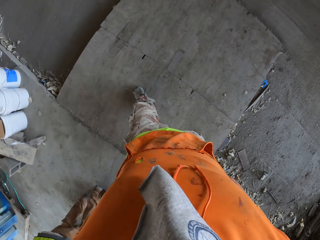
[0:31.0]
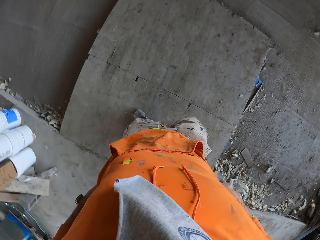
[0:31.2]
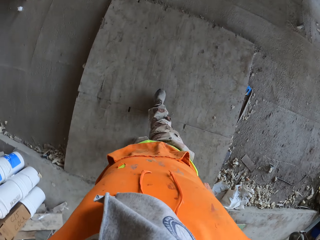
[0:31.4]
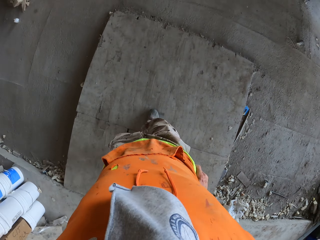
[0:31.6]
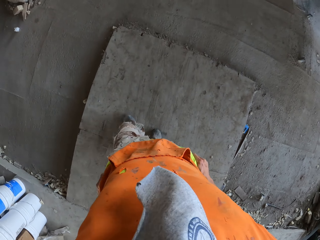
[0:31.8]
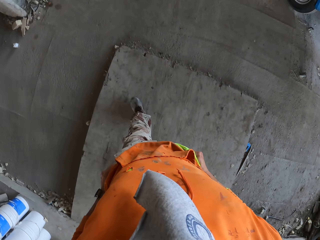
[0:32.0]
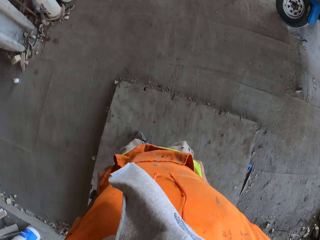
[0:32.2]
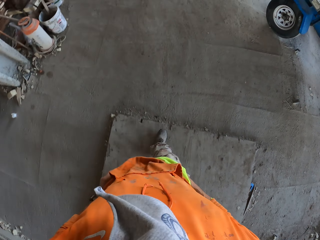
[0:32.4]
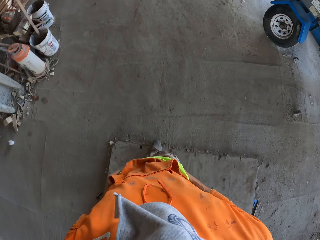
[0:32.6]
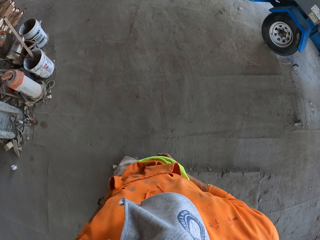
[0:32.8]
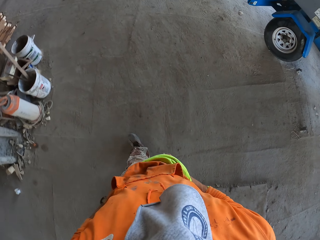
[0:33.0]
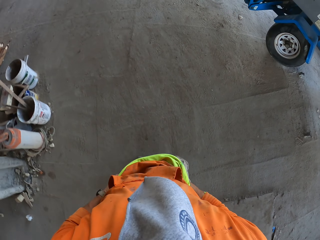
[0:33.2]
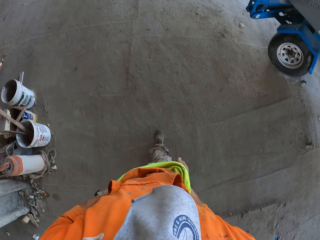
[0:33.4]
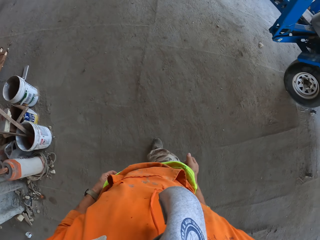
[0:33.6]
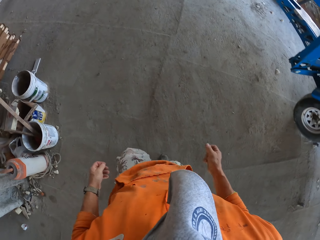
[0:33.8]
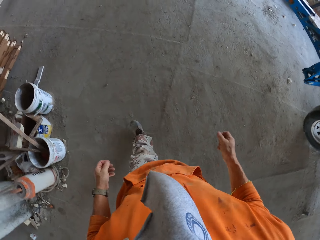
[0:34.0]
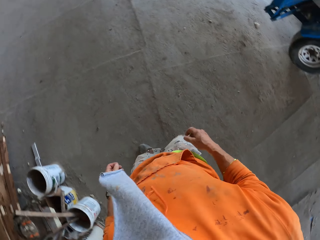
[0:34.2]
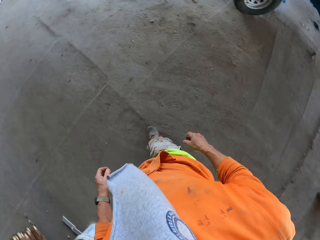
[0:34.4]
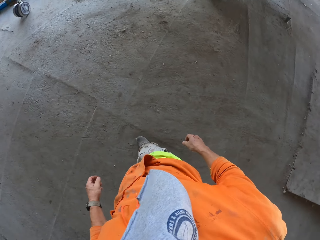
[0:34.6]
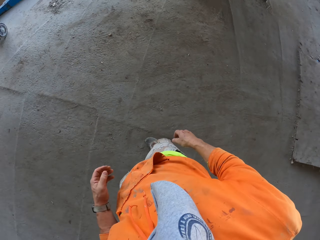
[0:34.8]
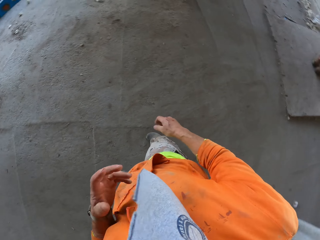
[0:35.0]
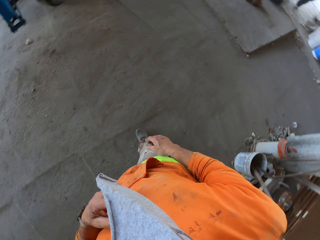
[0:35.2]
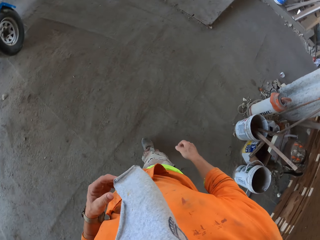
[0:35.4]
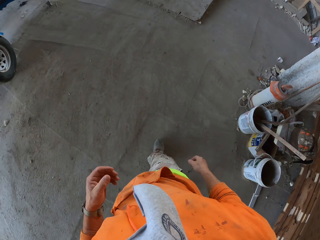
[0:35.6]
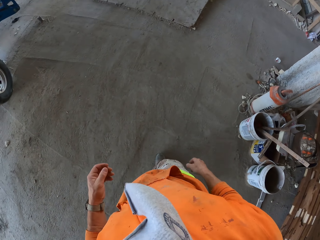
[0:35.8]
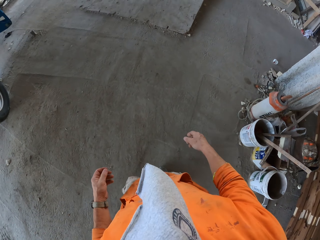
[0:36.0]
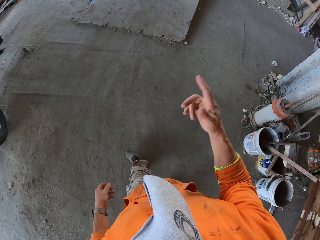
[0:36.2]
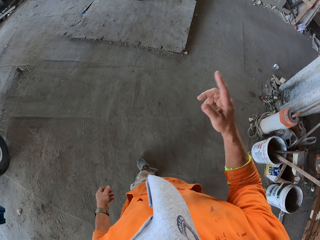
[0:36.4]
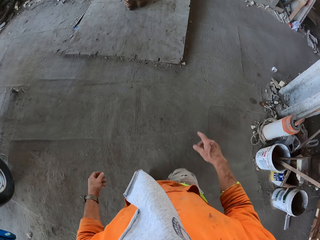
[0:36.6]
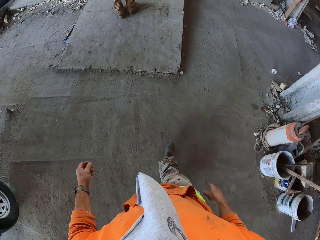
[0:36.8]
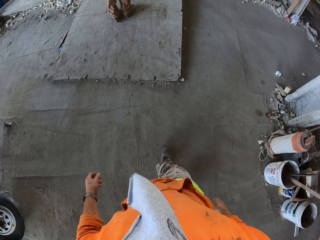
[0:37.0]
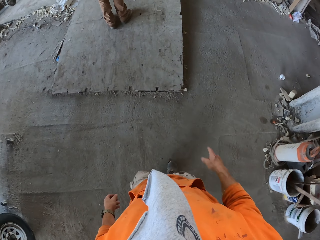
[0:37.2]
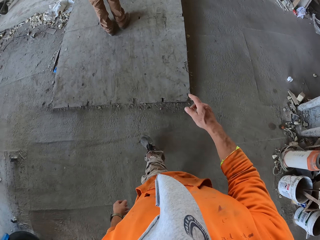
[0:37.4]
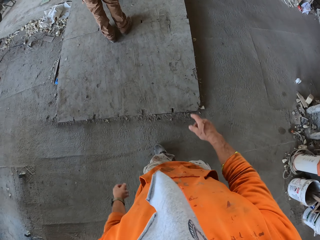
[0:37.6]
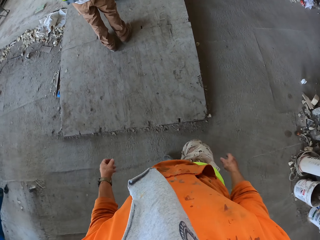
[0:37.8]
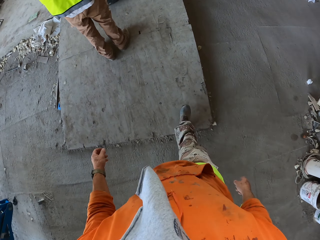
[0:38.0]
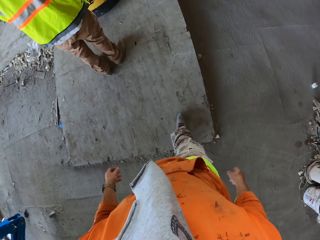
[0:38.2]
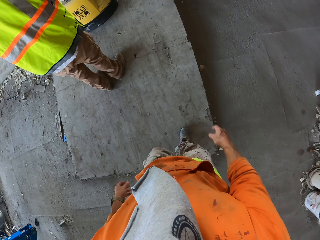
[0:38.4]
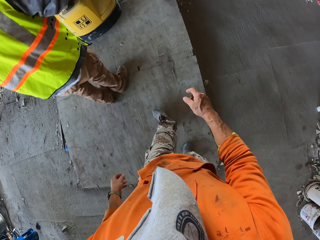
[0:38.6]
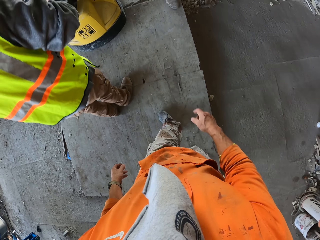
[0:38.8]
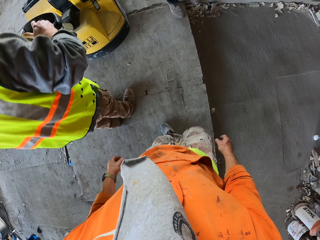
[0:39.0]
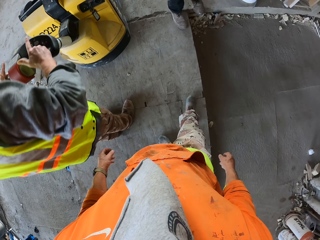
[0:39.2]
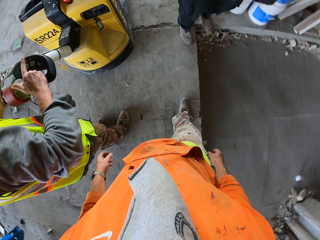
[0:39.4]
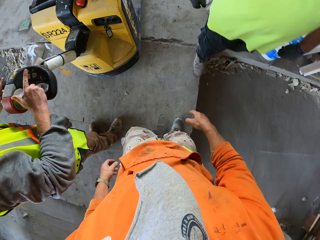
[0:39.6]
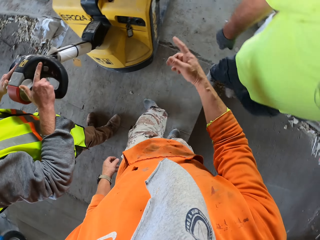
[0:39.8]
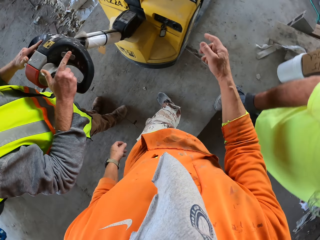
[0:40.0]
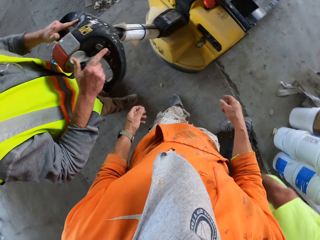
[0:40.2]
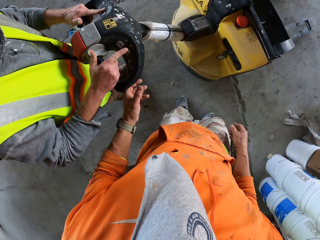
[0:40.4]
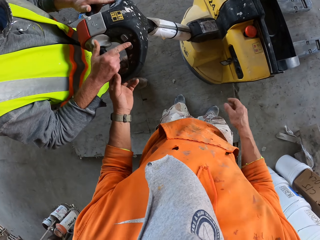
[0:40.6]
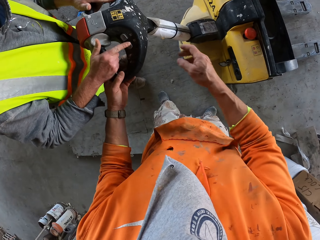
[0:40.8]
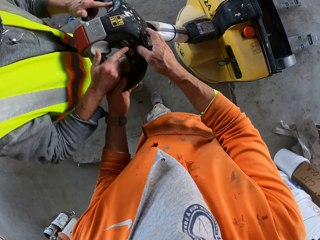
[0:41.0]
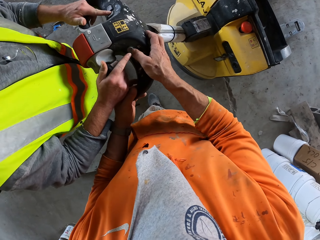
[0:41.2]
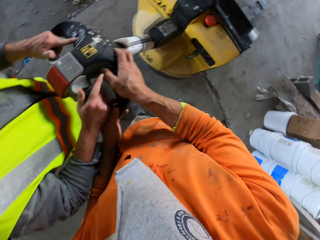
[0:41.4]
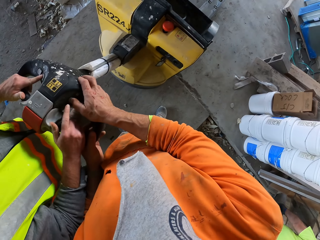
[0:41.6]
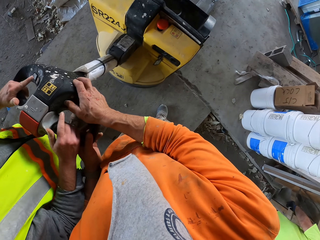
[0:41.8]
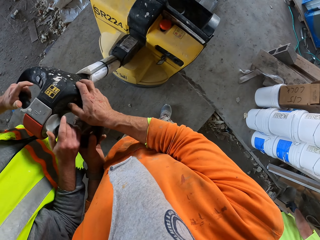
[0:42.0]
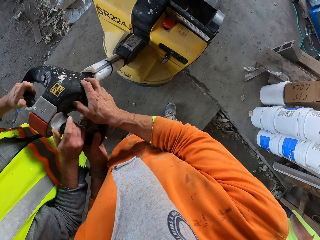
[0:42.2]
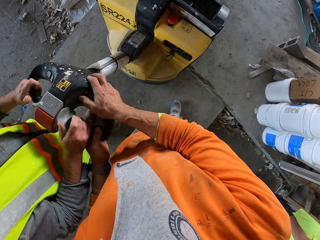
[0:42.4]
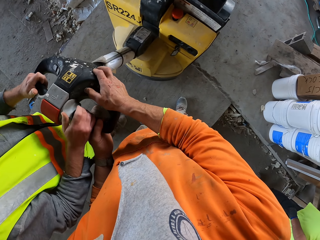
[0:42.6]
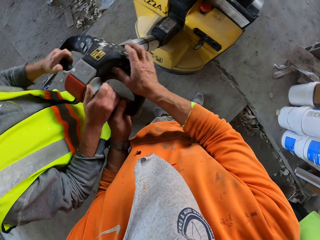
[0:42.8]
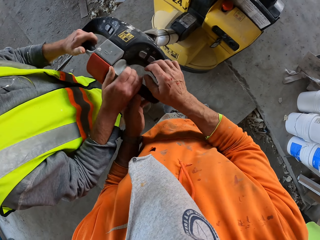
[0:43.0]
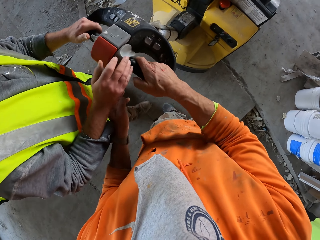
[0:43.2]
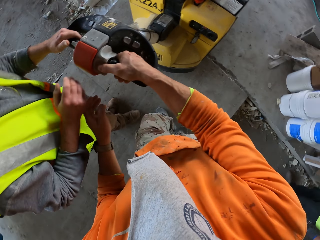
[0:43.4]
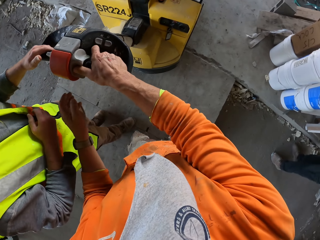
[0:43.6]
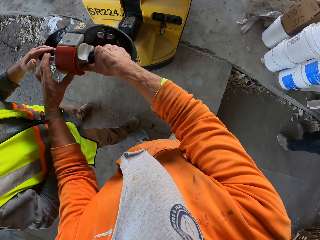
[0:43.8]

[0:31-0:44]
The camera wearer touches a cloth around the neck. They point at something. They interact with a man. The man holds the floor grinding machine handle. The camera wearer holds an electric pallet truck. They touch the floor grinding machine button. The man clicks on the floor grinding machine button.

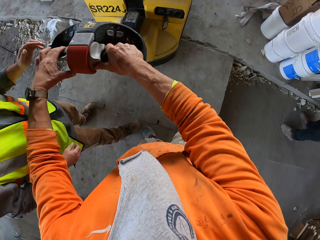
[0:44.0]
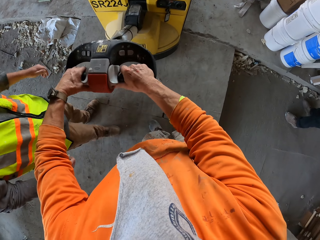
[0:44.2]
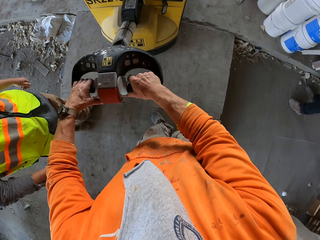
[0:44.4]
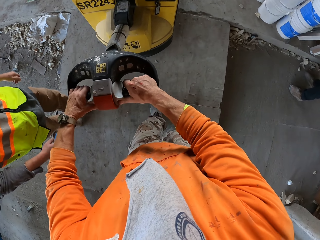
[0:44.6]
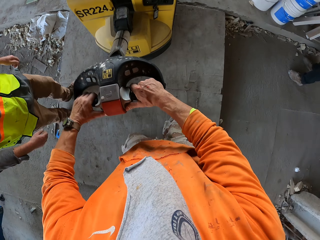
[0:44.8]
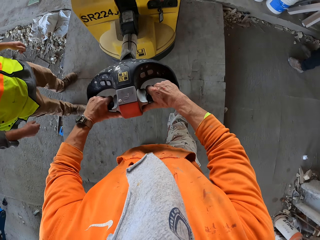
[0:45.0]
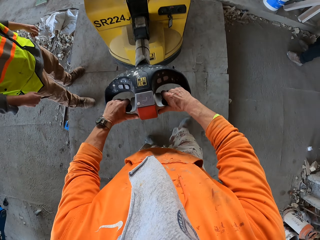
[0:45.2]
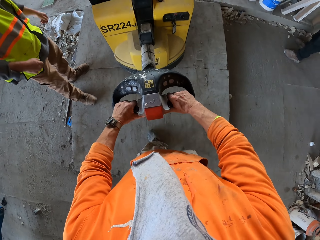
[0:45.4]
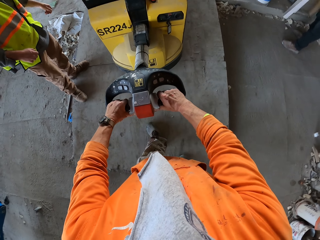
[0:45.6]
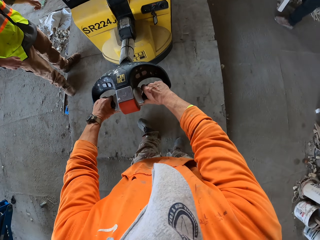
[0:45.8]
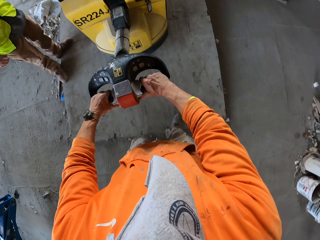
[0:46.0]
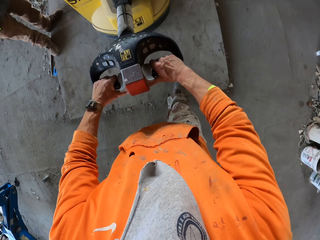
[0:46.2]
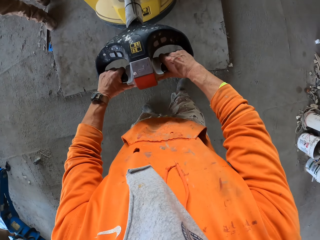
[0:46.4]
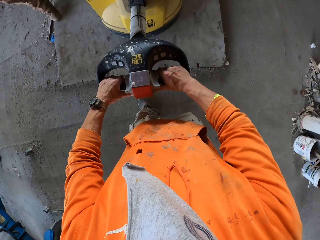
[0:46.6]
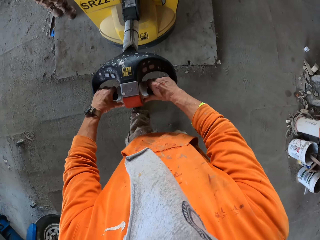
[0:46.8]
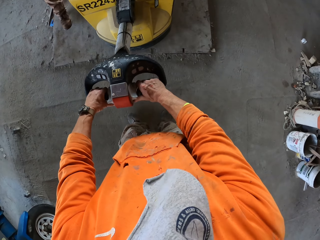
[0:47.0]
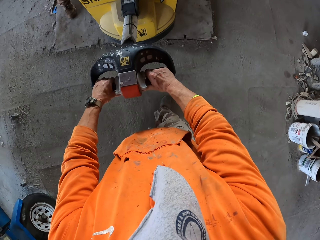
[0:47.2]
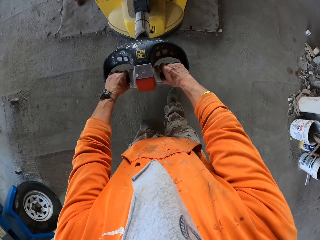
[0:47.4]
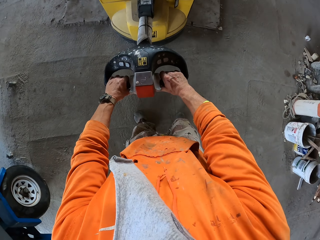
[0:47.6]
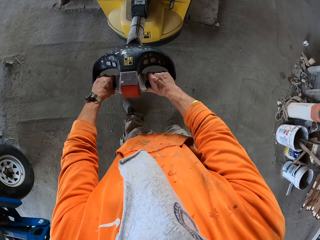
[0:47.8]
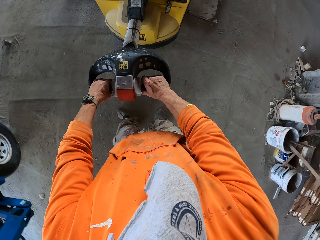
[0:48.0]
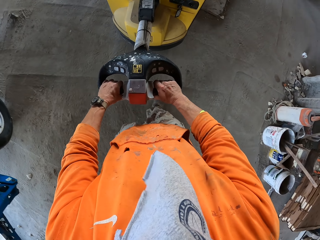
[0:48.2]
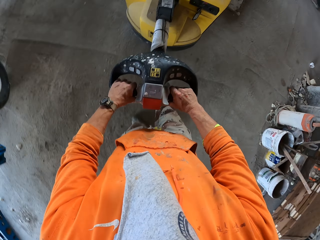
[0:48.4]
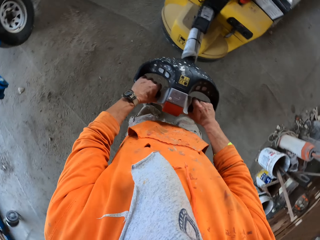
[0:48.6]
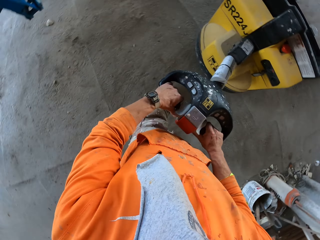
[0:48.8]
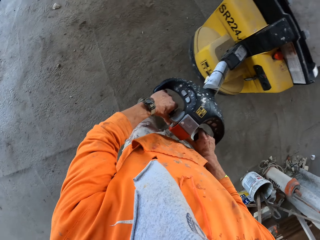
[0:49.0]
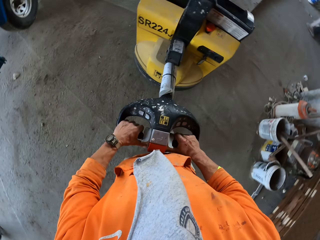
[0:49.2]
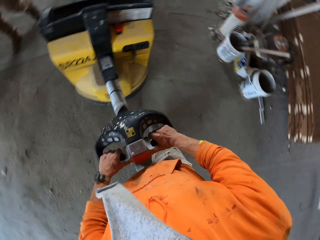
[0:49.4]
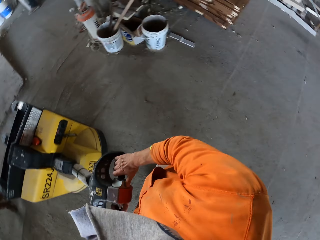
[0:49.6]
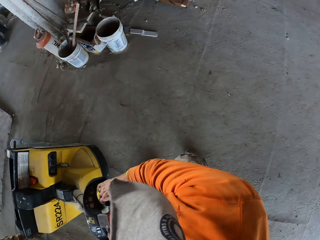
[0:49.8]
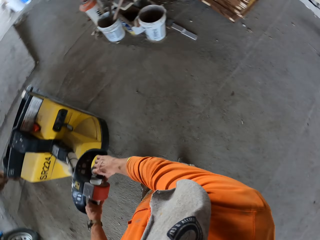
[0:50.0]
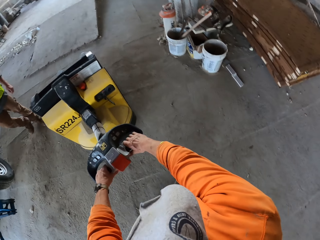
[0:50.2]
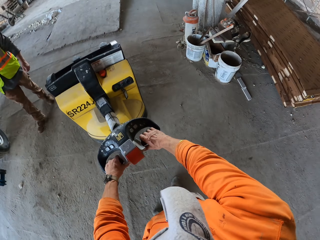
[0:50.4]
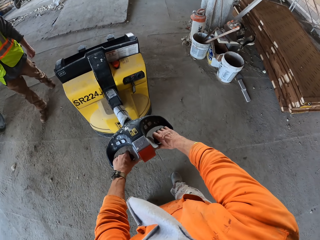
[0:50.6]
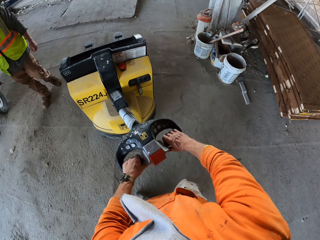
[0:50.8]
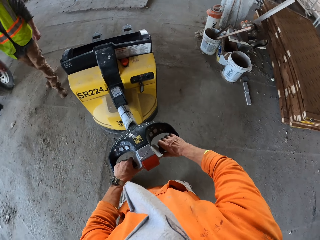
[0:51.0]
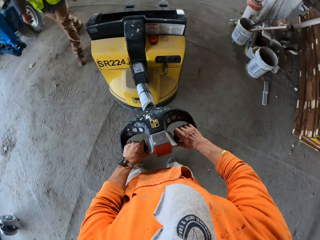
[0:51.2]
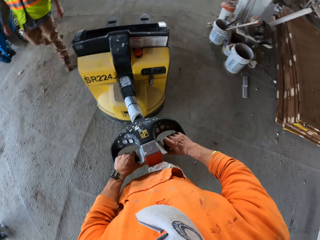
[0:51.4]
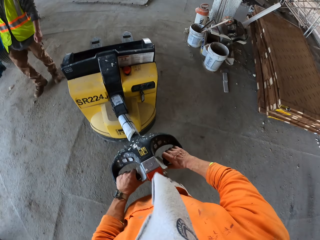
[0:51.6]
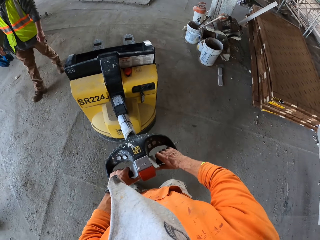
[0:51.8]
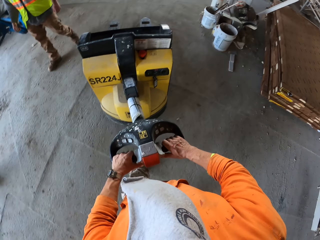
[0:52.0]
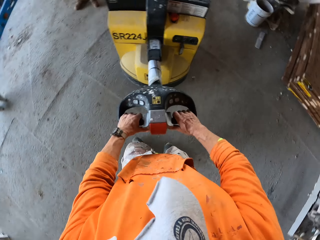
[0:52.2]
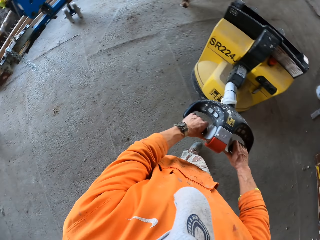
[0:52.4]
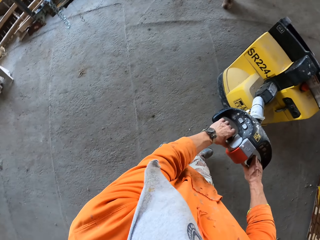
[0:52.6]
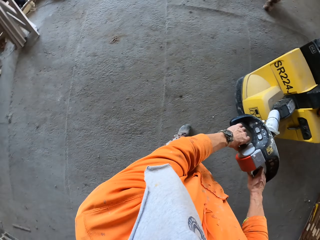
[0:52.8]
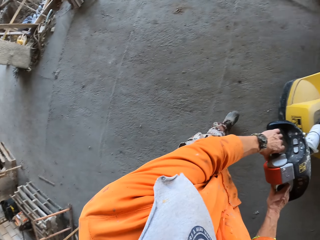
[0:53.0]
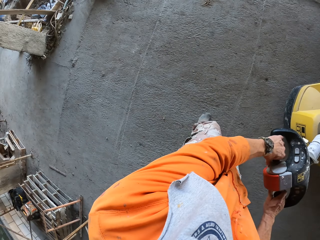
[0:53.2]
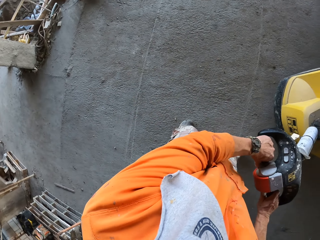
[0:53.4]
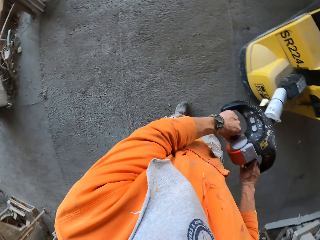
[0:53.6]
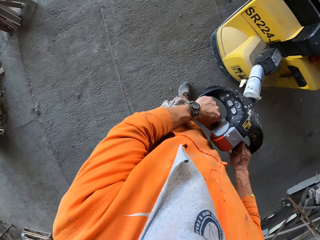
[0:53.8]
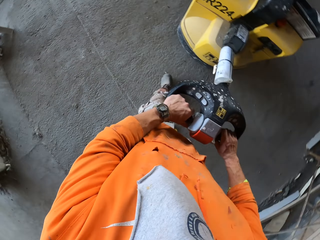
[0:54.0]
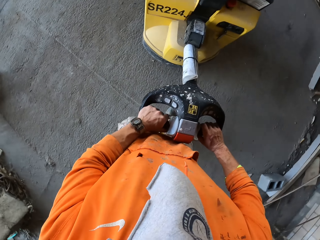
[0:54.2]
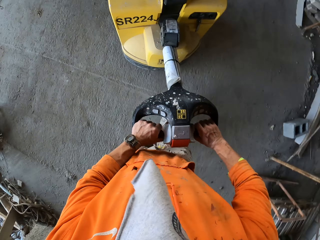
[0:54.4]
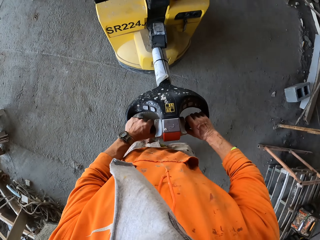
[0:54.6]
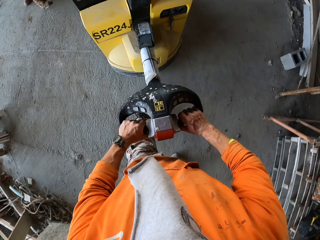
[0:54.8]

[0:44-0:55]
The camera wearer holds the floor grinding machine handle. They pull an electric pallet truck. They push the floor grinding machine around.
